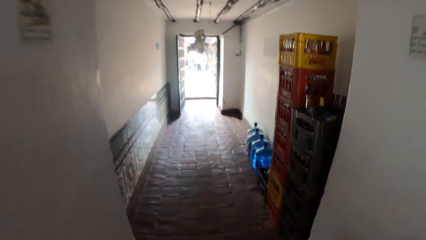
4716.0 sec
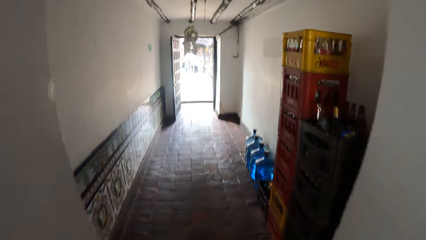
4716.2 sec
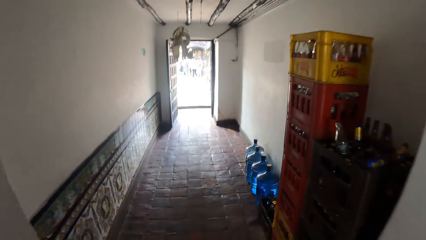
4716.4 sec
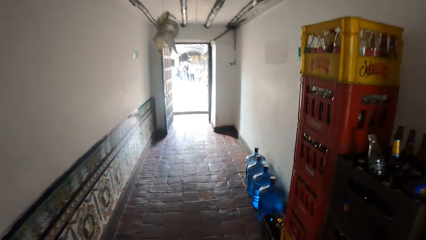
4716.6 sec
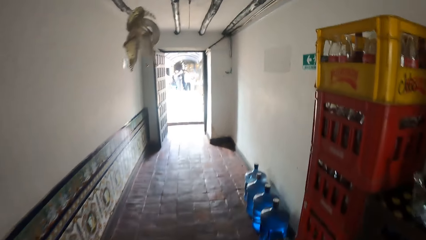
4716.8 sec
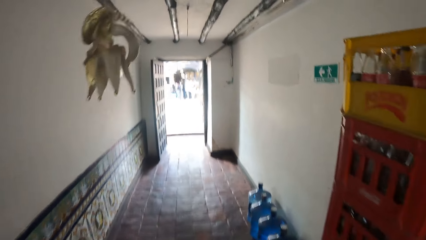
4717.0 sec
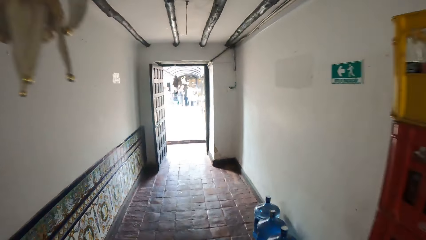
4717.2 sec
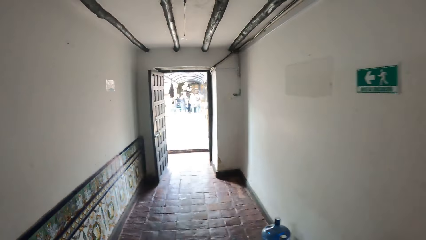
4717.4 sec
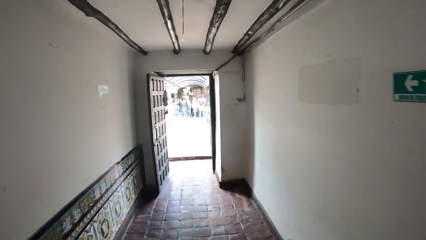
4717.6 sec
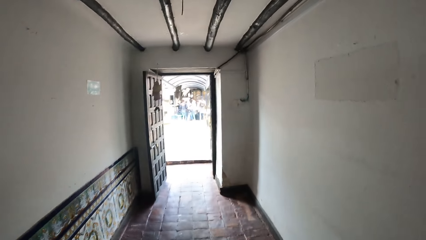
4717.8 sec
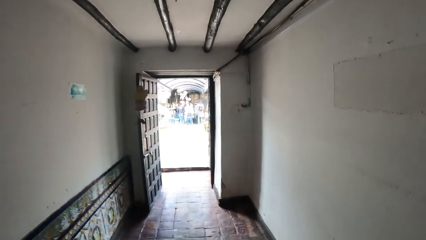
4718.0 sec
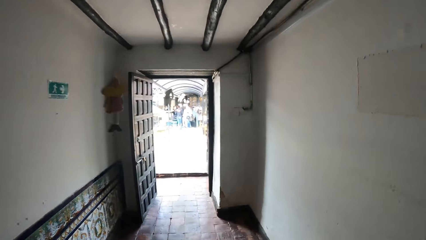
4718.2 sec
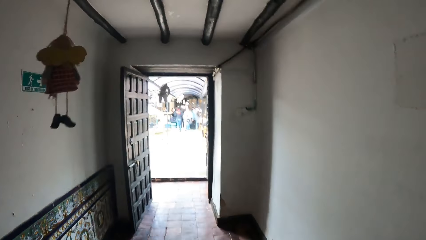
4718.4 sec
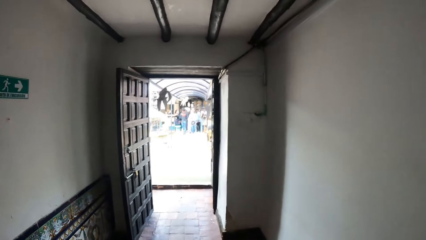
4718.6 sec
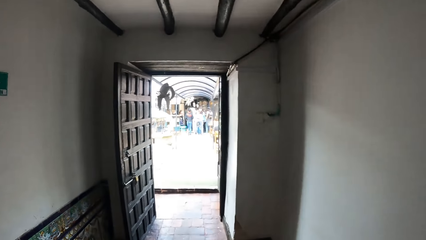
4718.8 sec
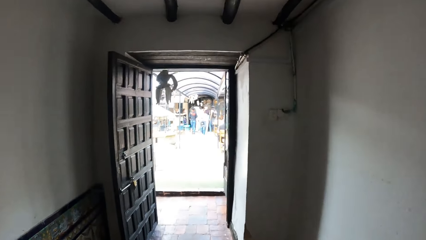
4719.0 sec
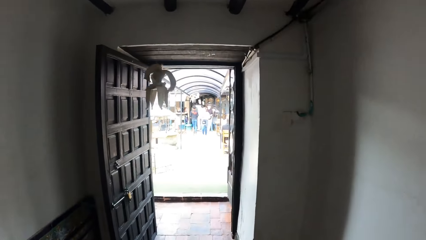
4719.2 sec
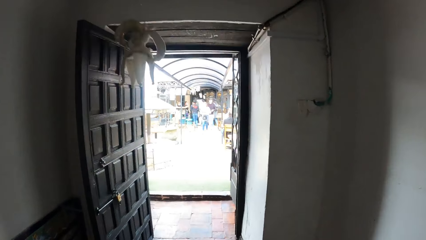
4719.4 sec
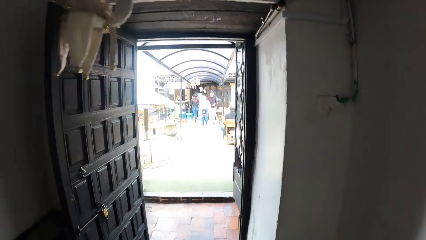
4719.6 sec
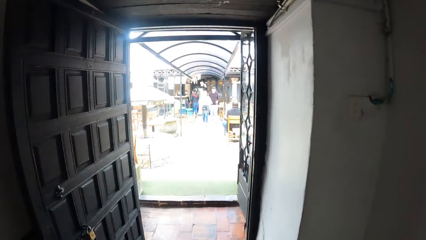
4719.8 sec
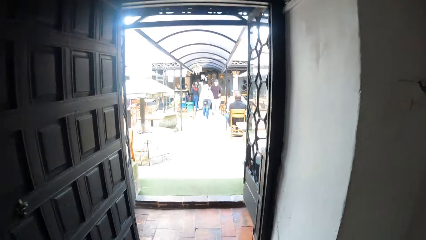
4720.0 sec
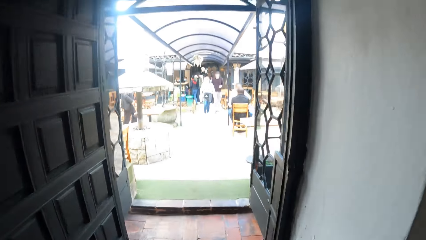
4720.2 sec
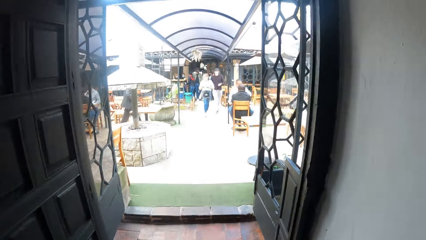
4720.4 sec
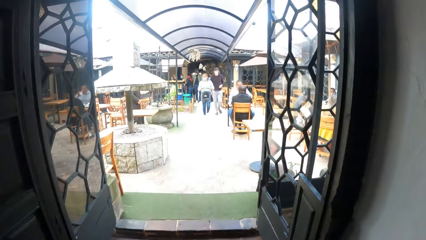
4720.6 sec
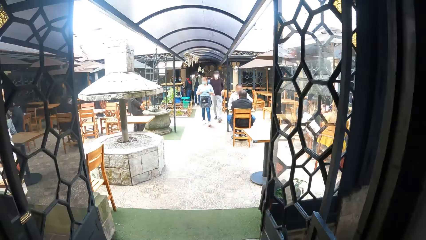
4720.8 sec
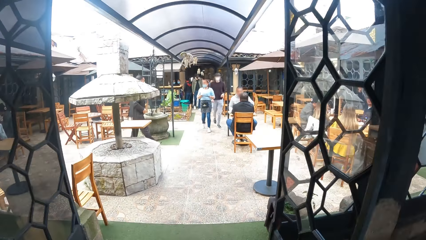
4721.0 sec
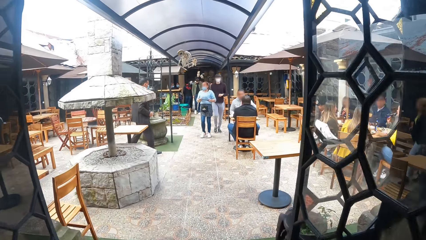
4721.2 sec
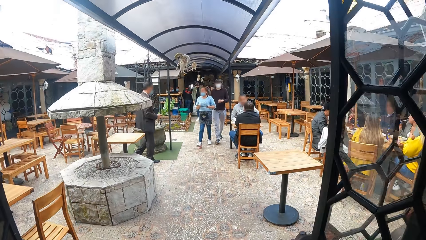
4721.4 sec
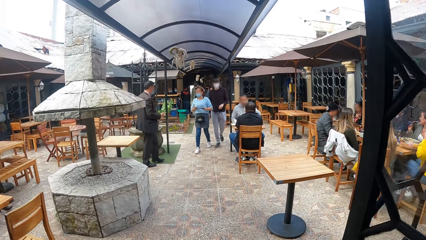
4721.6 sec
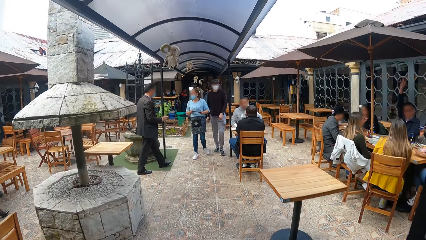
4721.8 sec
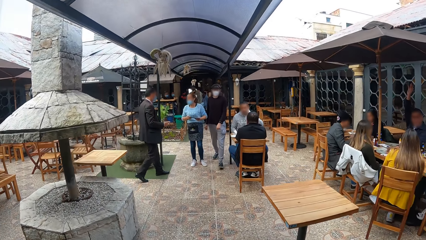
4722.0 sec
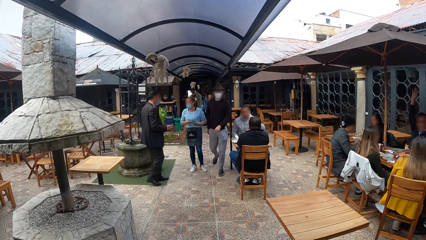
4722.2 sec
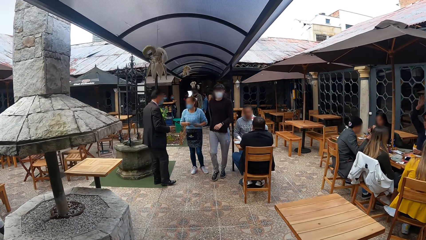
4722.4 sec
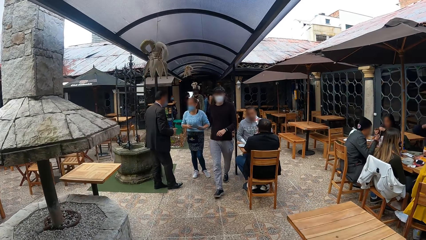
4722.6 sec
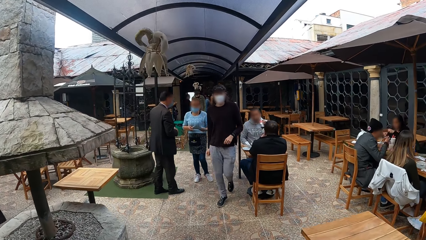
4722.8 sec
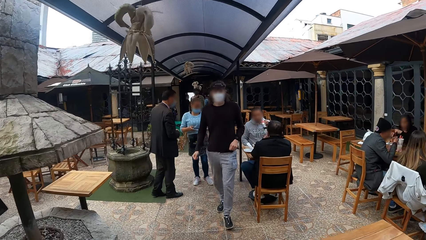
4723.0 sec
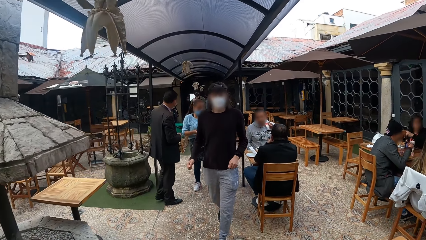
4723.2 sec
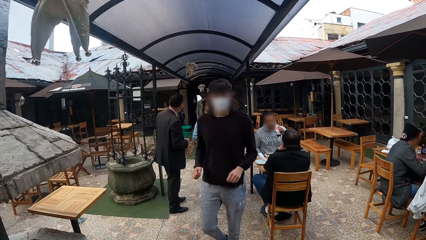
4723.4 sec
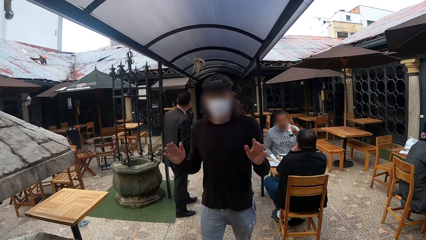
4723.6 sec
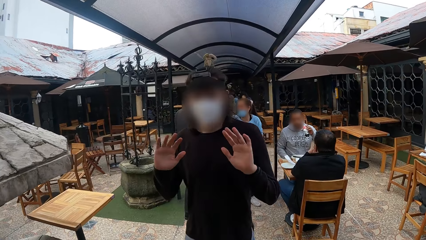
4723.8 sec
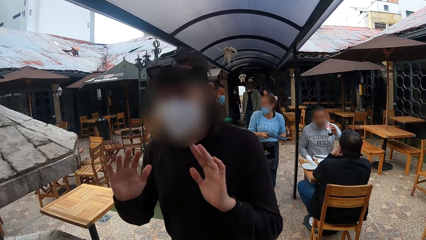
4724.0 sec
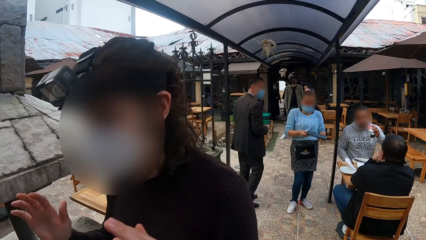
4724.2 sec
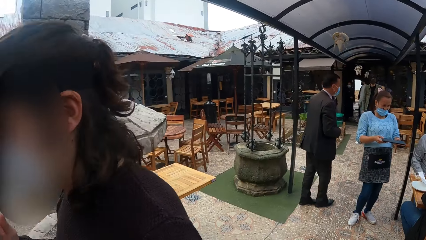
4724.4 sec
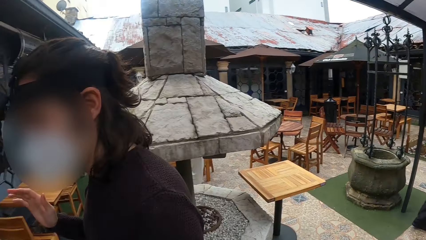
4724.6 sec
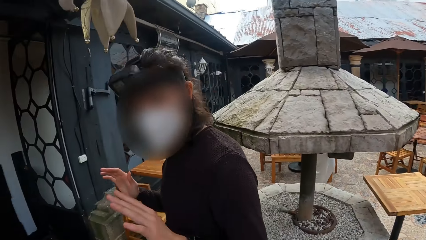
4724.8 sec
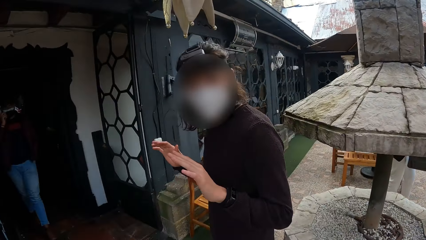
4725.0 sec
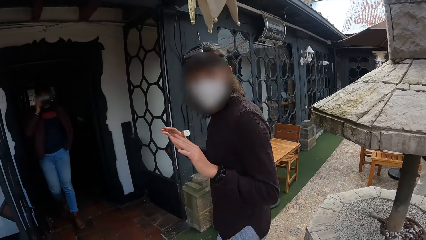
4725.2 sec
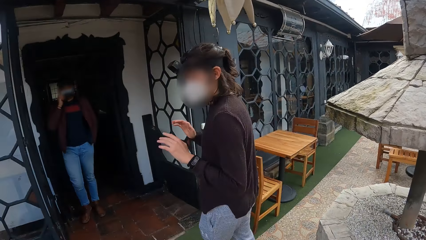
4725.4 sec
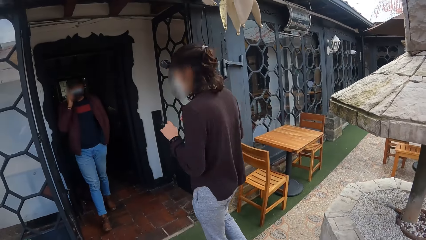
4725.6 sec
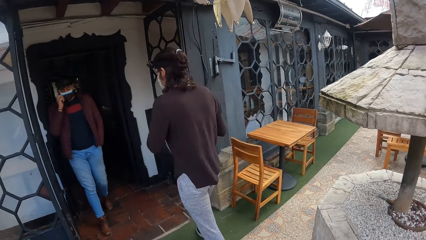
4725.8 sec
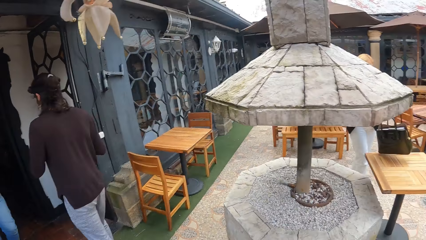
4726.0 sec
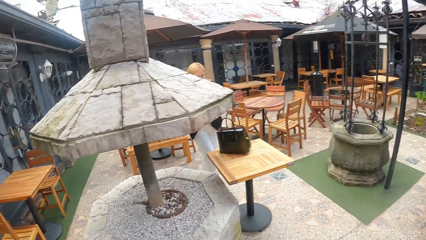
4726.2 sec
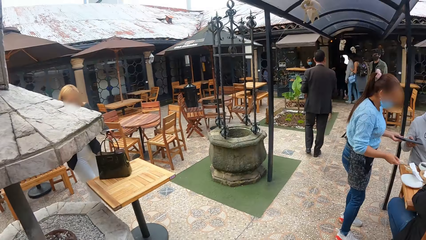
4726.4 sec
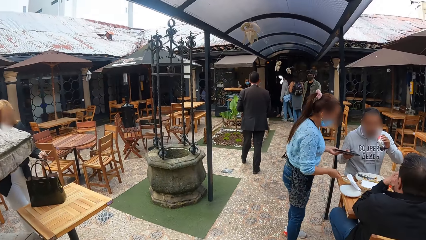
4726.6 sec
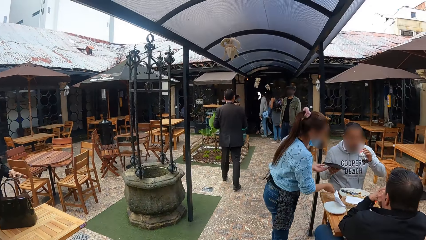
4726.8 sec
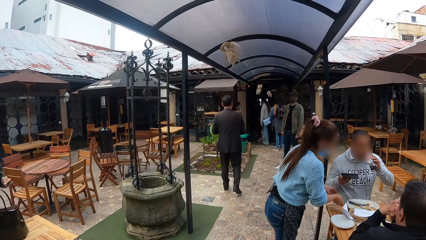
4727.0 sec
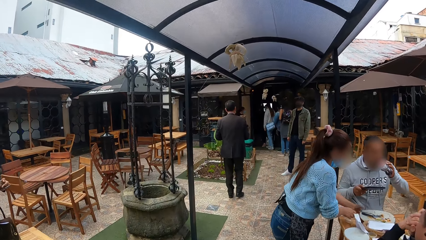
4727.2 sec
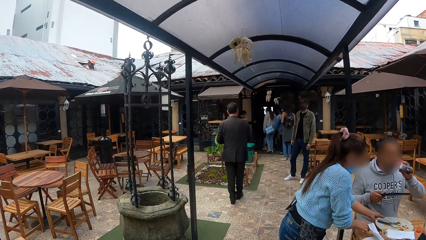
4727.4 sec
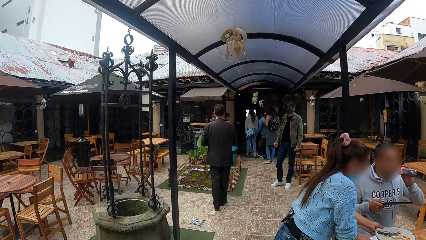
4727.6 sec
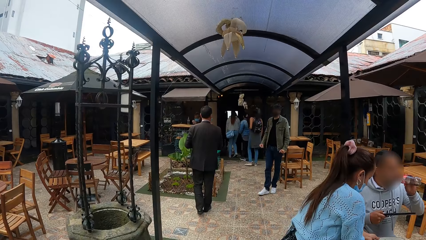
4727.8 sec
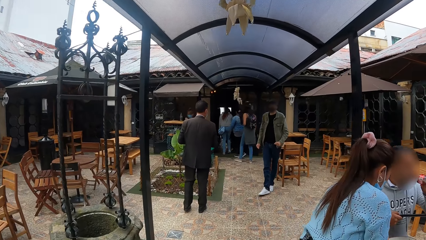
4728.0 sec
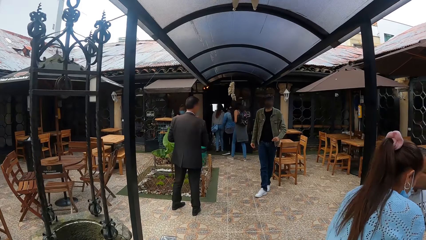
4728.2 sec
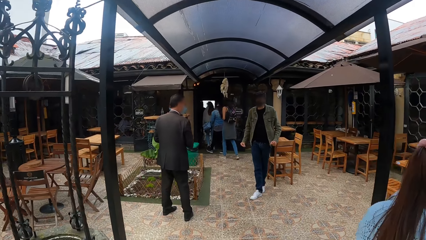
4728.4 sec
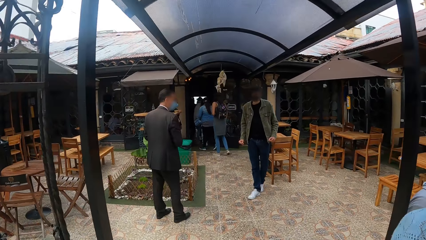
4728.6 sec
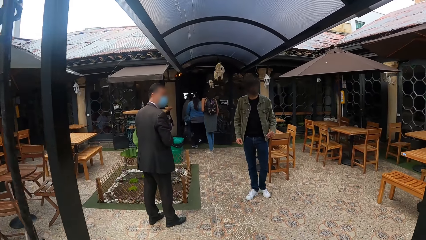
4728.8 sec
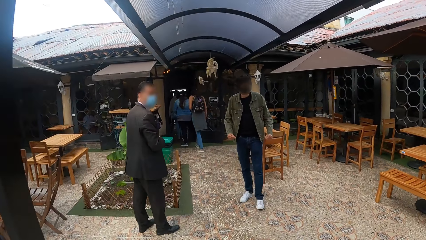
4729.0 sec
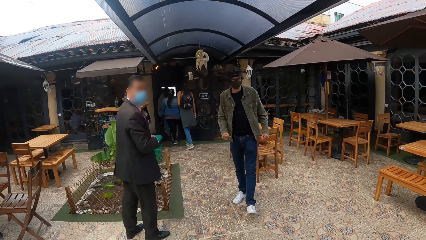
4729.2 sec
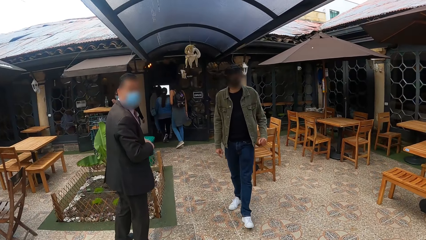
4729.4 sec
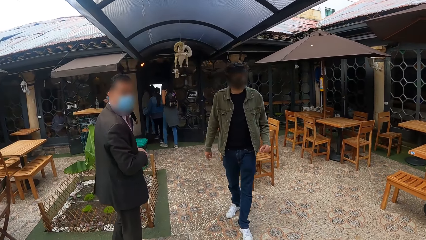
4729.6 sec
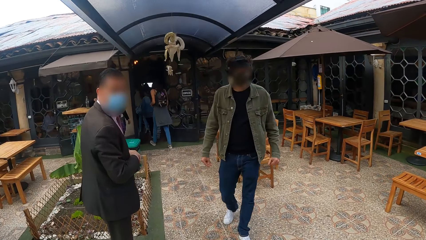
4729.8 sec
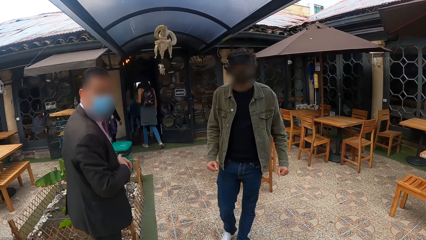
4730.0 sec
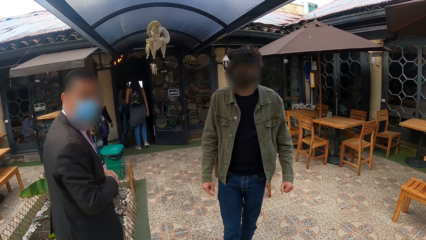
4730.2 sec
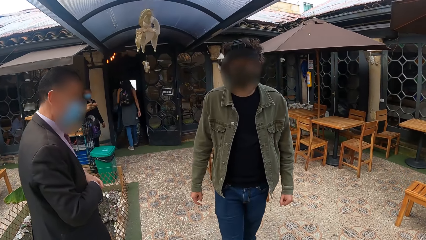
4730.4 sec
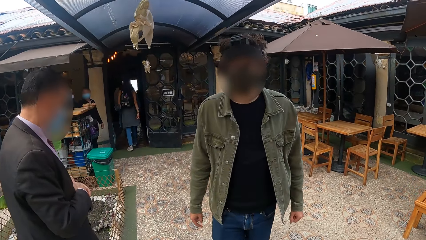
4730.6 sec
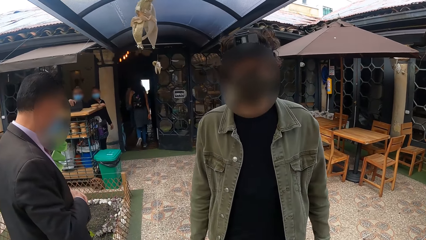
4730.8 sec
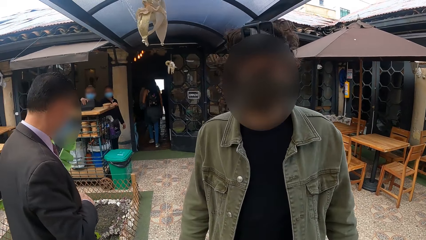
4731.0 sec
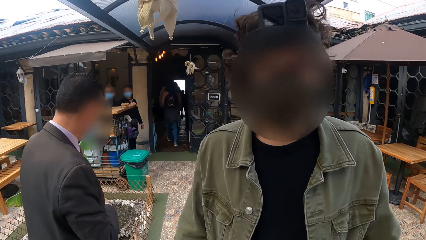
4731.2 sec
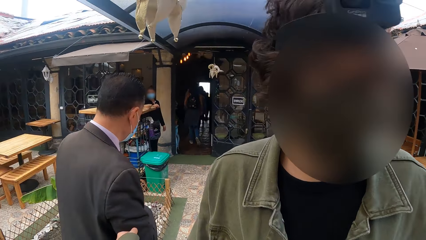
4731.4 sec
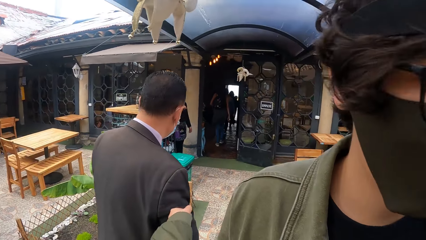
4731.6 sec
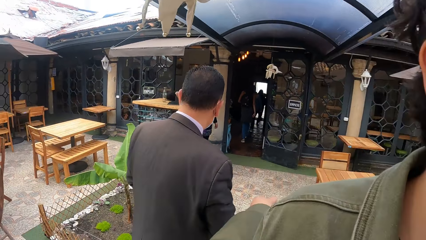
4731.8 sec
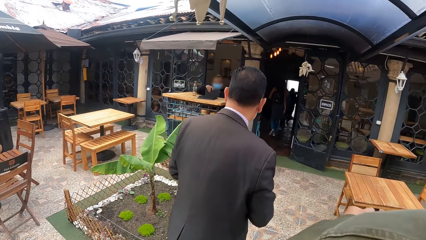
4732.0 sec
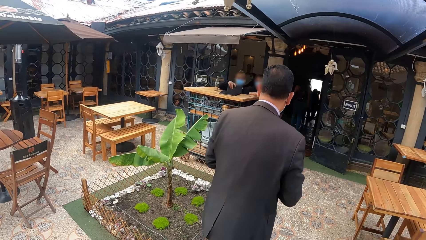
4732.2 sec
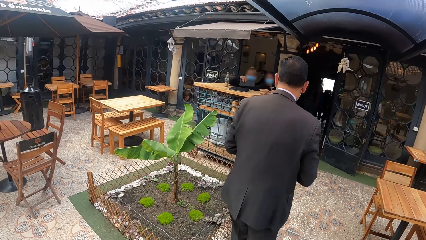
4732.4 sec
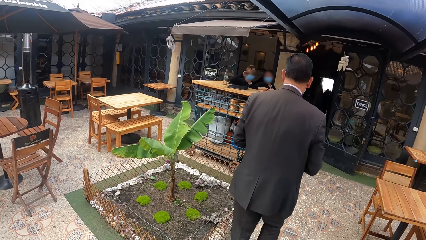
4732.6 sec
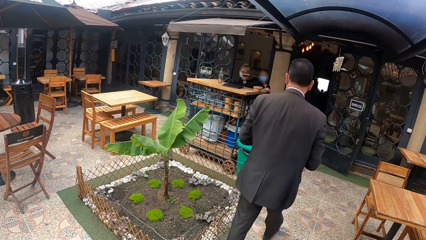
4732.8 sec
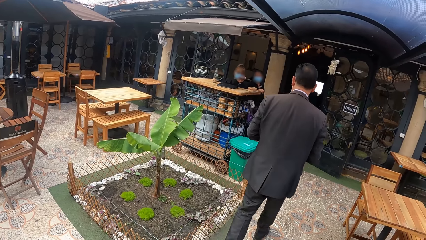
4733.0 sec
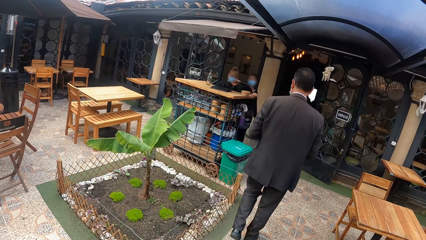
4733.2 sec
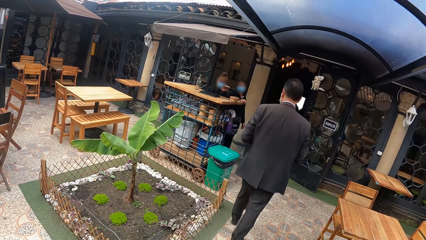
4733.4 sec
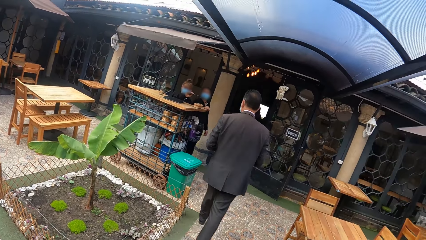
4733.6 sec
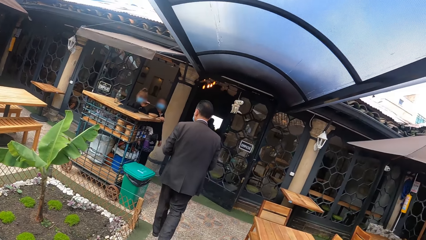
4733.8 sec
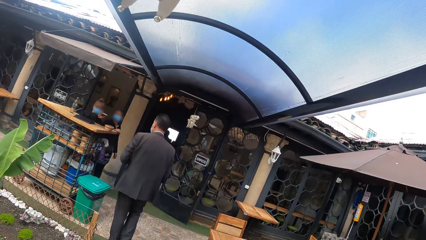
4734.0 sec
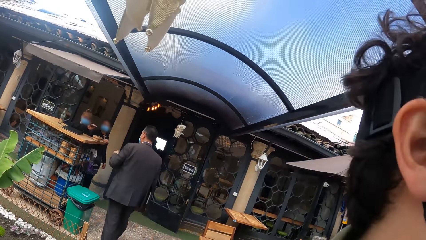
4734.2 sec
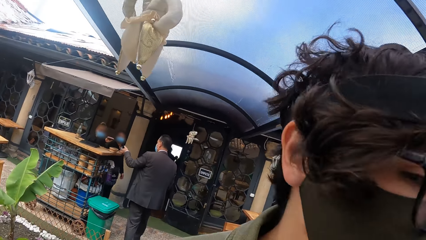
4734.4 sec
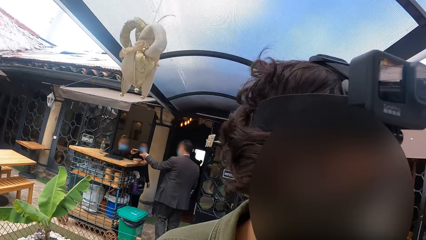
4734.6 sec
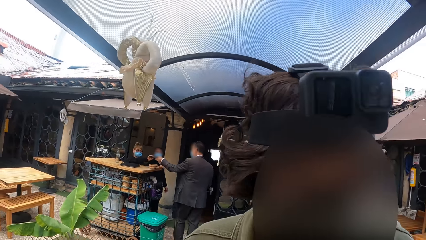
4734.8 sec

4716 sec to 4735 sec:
The camera wearer walks in a corridor. They enter the outdoor dining area of the restaurant from the hallway. They walk on the free area. They interact with a man. They walk on the pathway. They interact with another man. They stare at the open restaurant.
